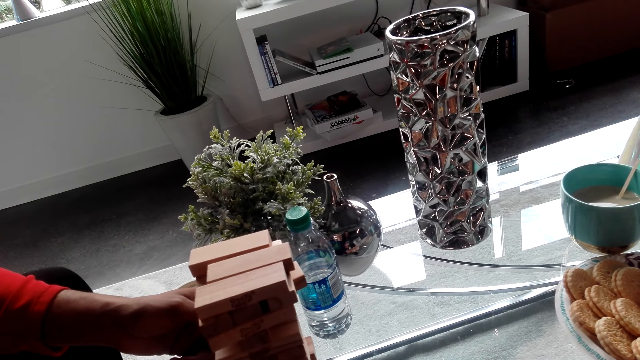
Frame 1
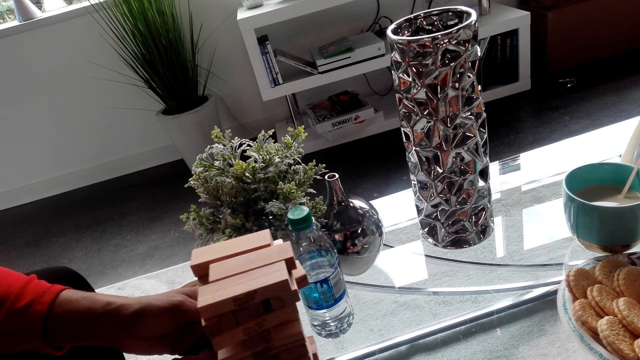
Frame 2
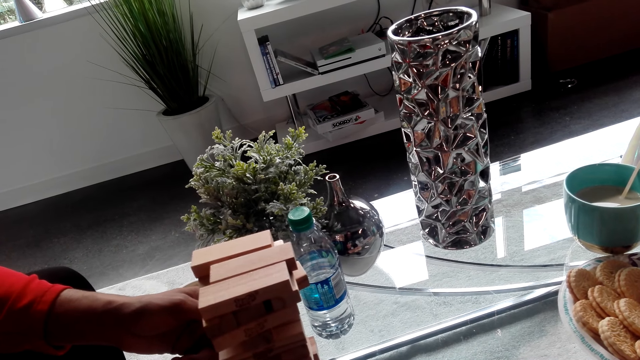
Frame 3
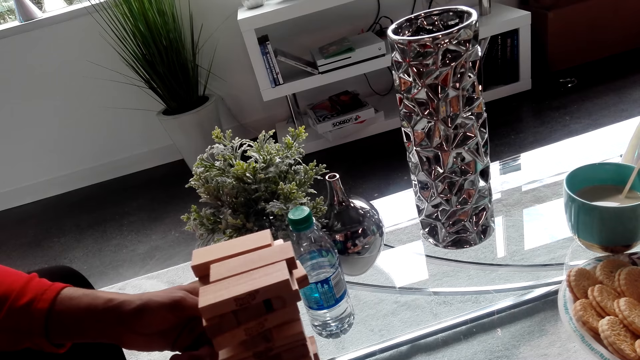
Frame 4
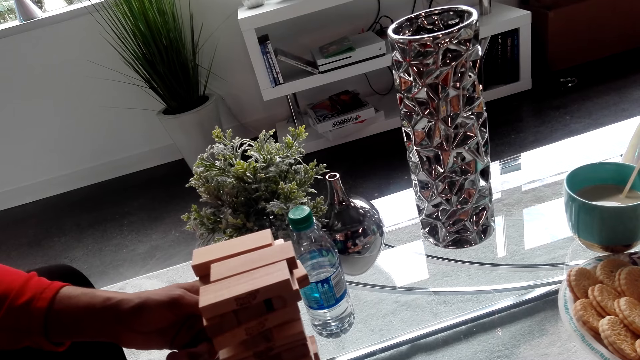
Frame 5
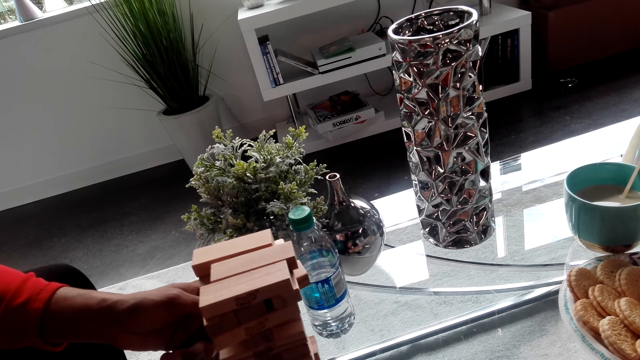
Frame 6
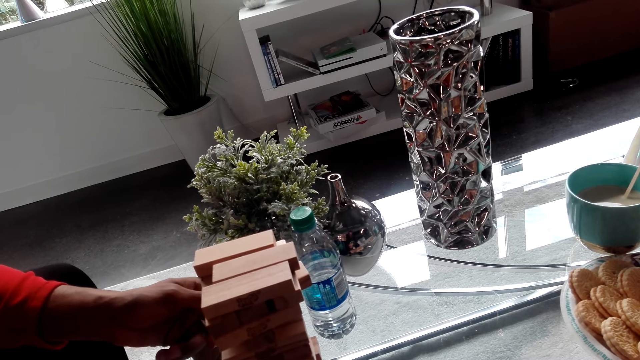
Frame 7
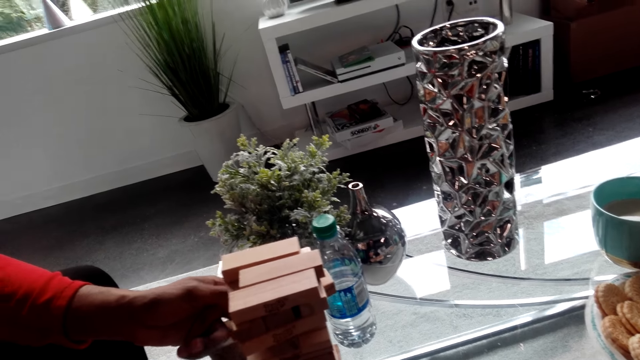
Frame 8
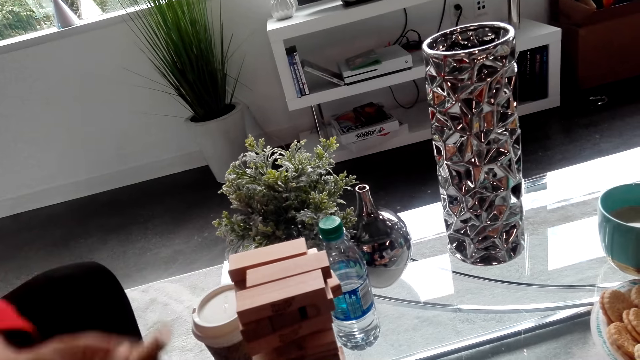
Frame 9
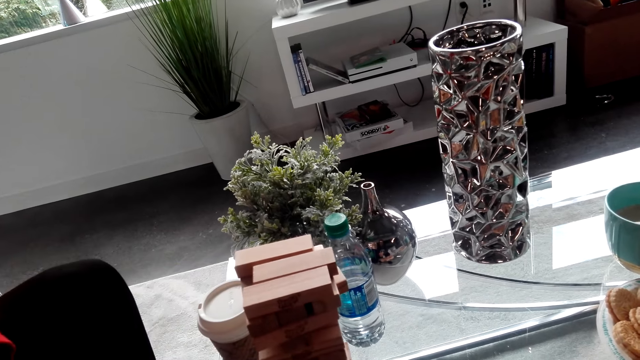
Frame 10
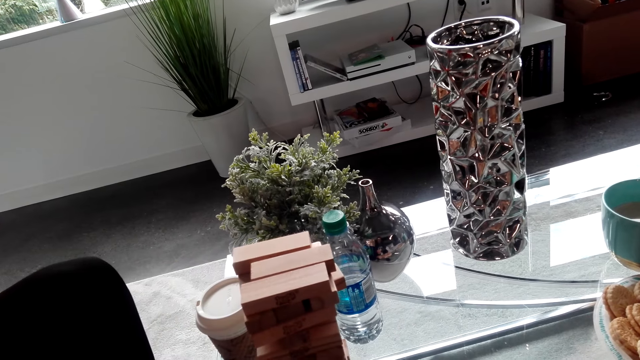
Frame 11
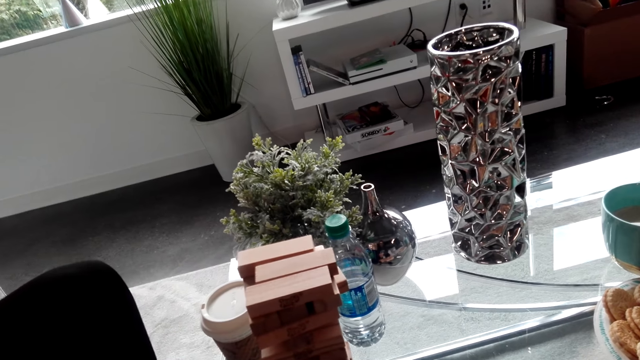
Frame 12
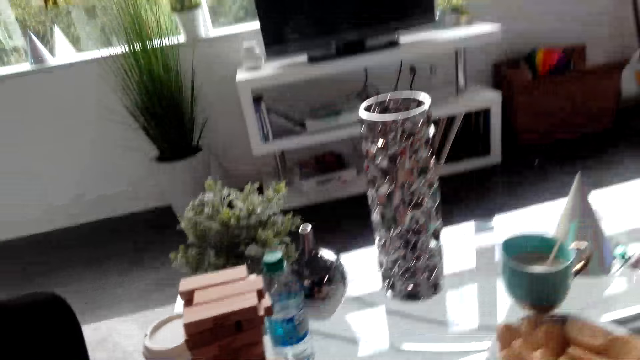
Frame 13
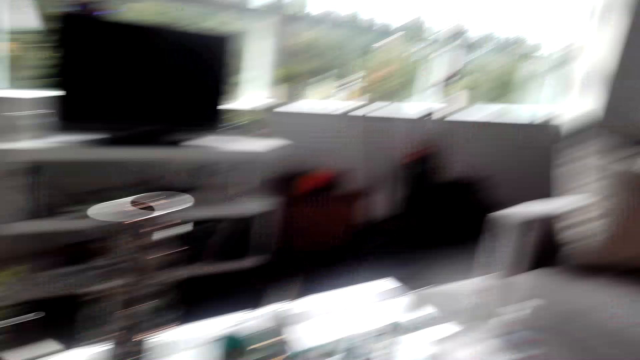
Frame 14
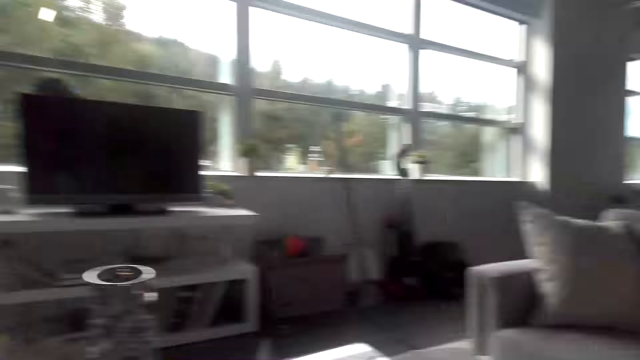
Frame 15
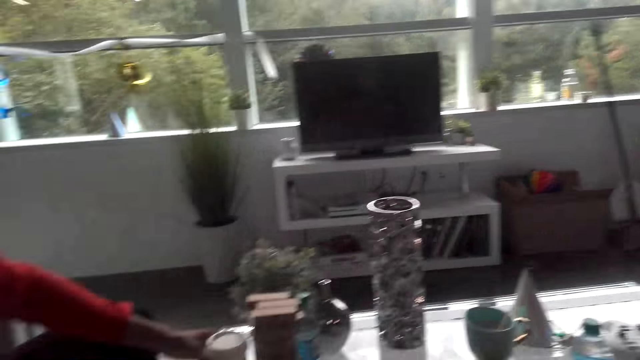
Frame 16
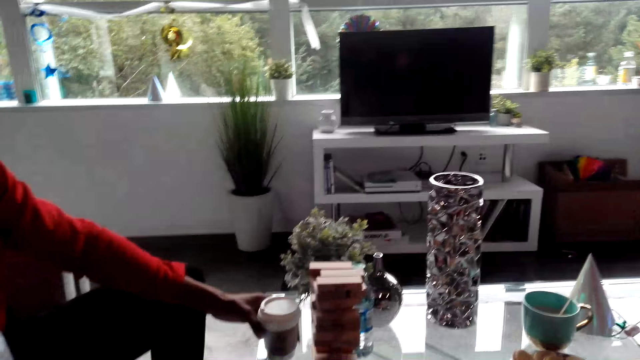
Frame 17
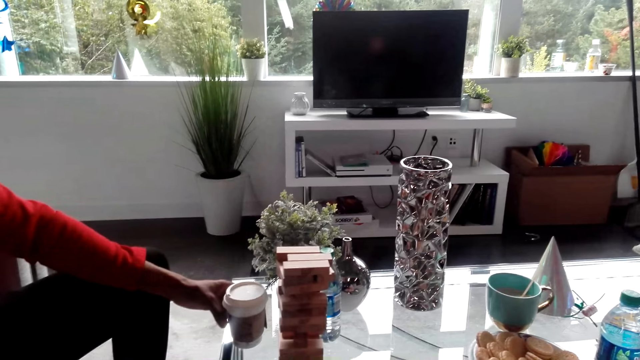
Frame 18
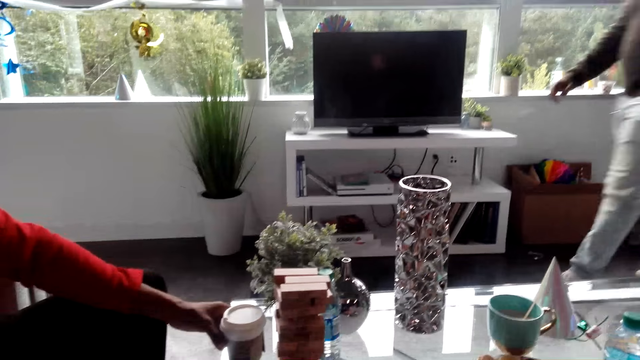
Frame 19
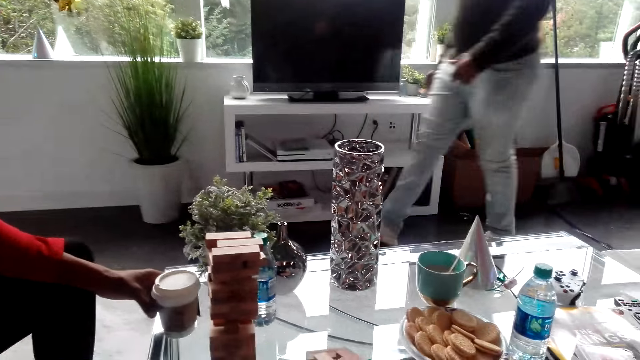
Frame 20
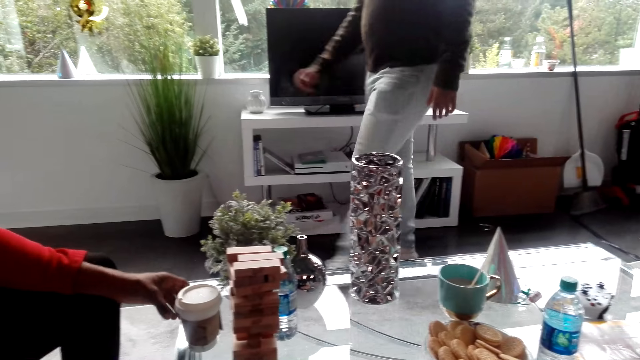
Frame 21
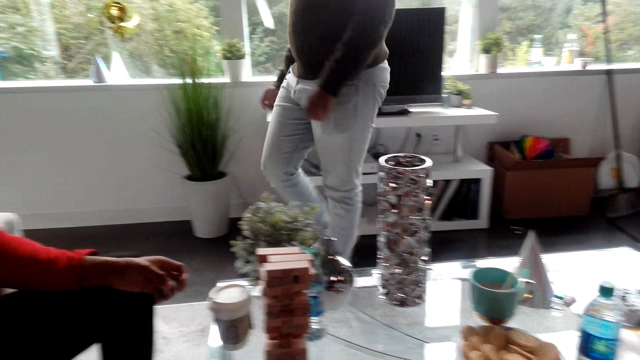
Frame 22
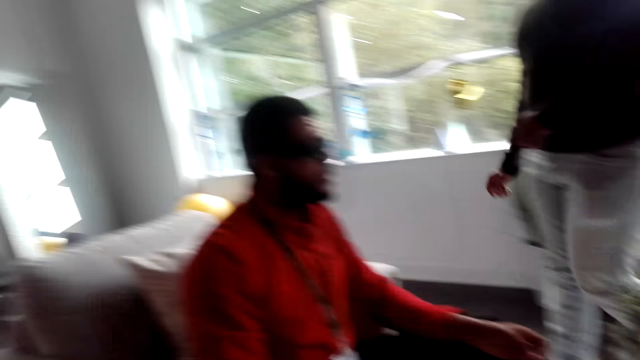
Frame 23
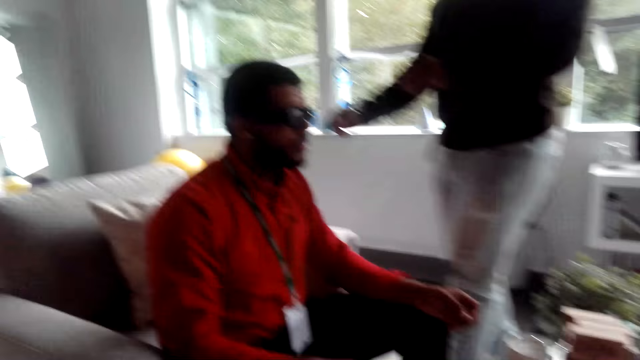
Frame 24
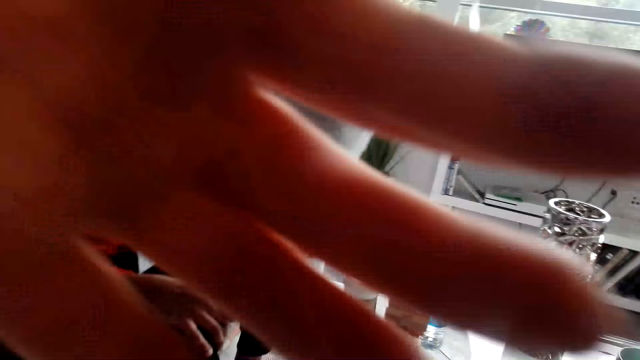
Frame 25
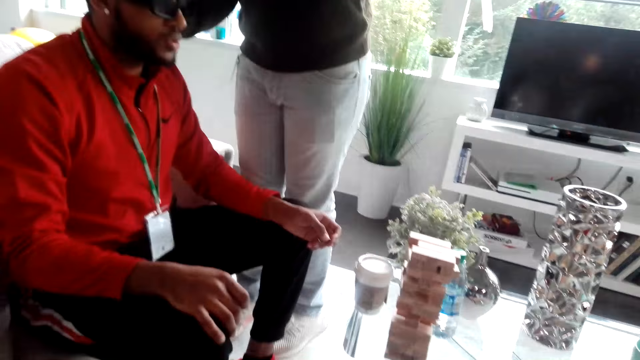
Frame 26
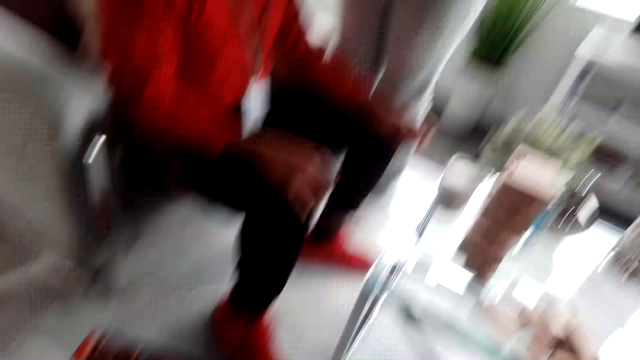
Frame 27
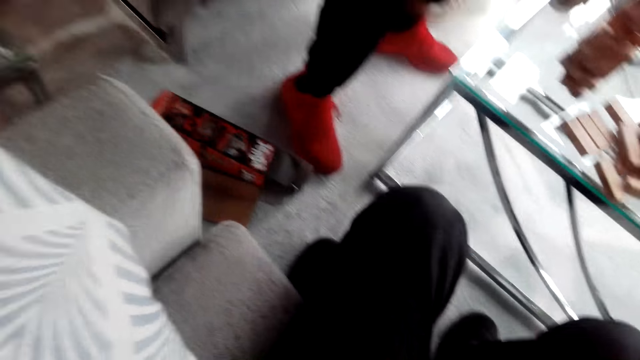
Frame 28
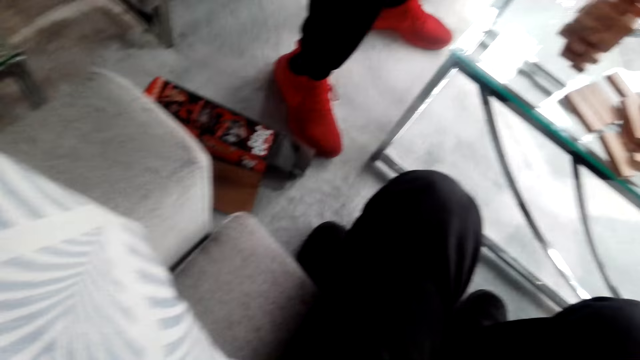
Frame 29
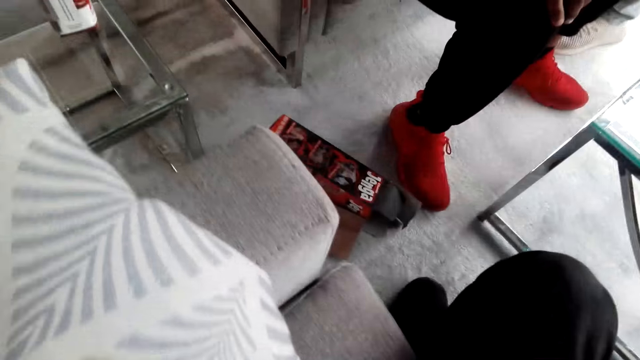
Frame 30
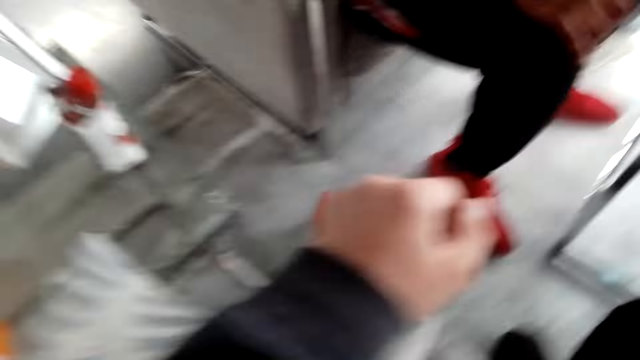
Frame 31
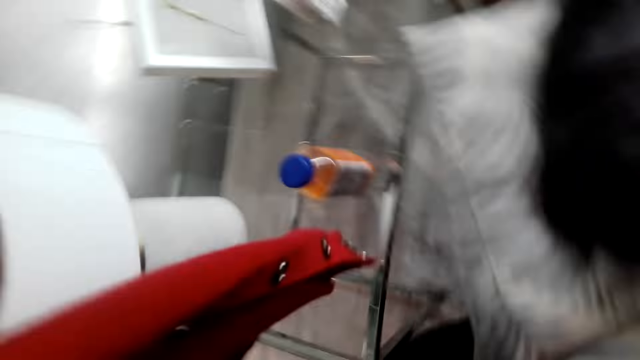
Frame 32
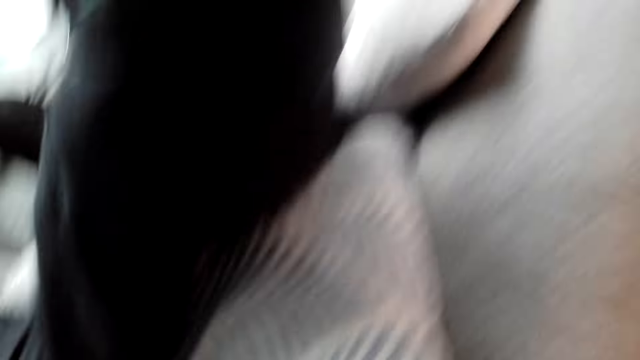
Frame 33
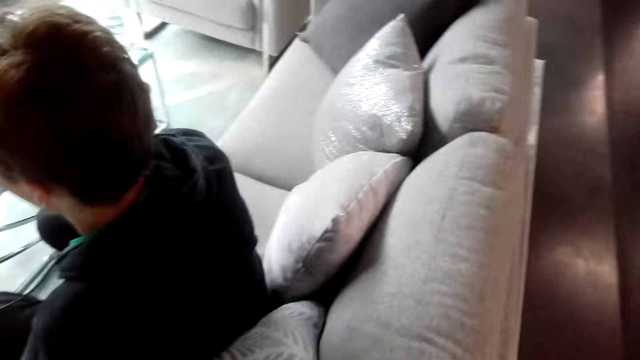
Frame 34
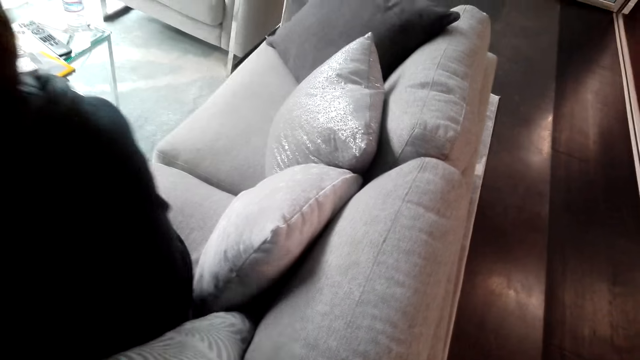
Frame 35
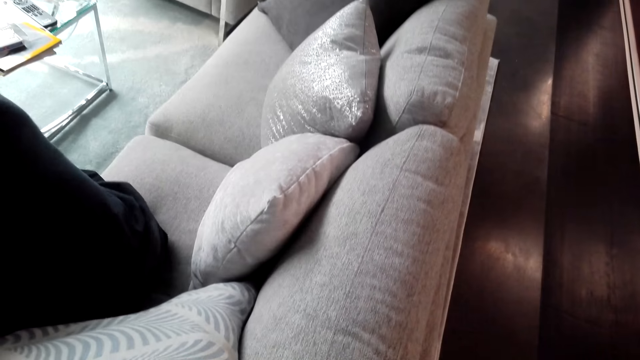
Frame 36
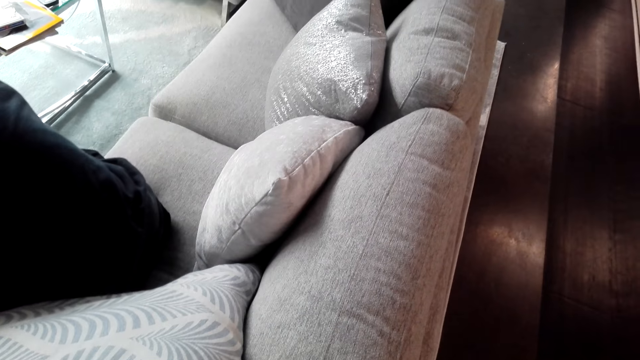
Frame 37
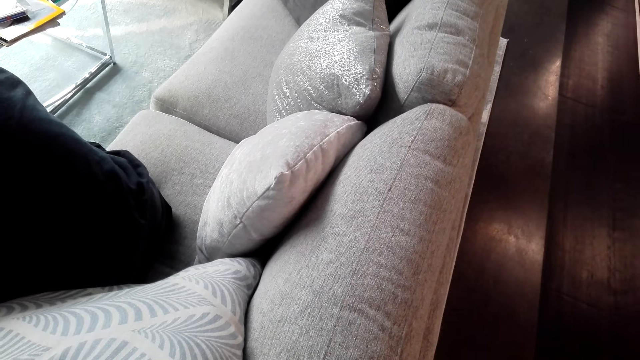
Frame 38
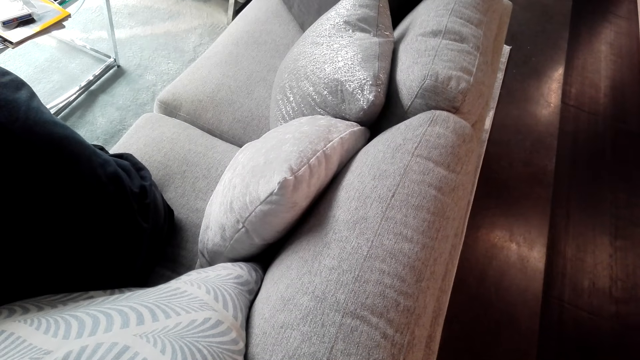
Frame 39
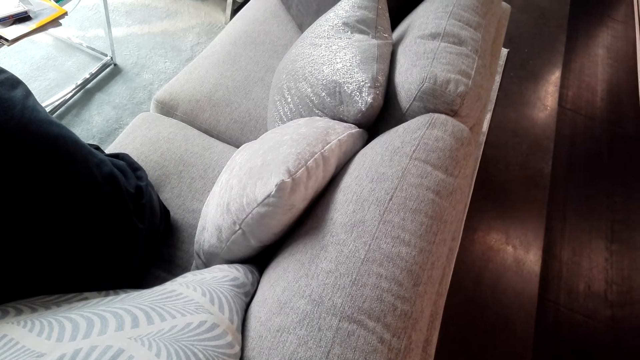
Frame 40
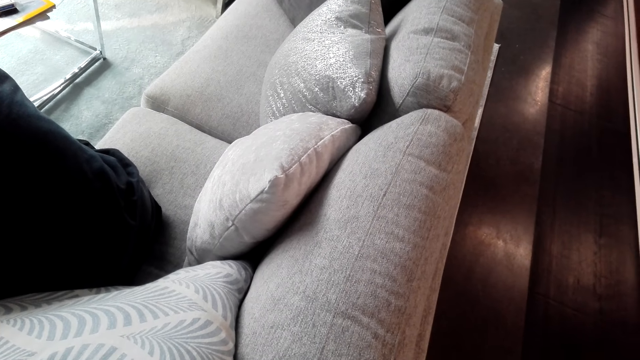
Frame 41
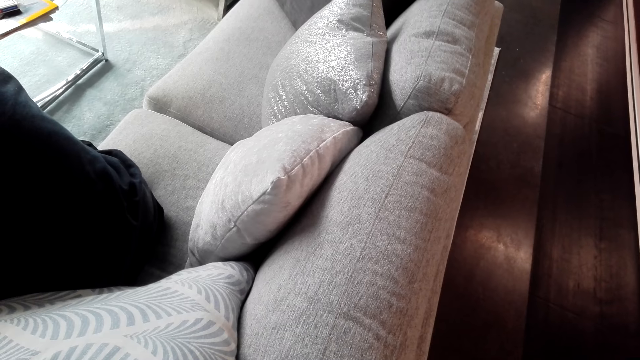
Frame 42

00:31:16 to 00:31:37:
A man puts the jenga piece on the table. The camera wearer converses with the man. They gaze at the jenga. Another man converses with the first man and walks in. The camera wearer looks around. The first man reaches for the coffee cup. The camera wearer adjusts the camera. The other man takes the first man's camera. The camera wearer looks down. They gaze at the sofa.
